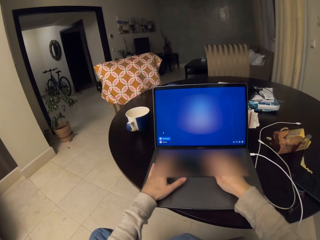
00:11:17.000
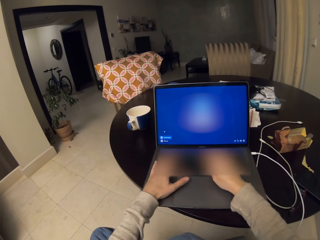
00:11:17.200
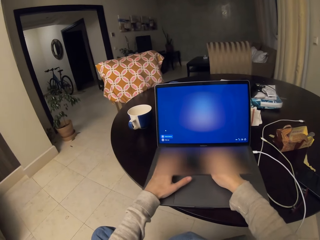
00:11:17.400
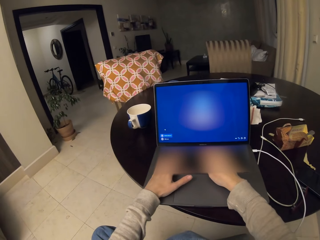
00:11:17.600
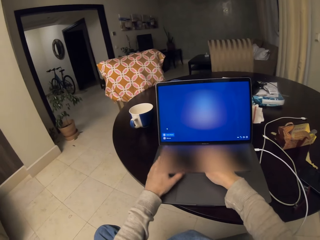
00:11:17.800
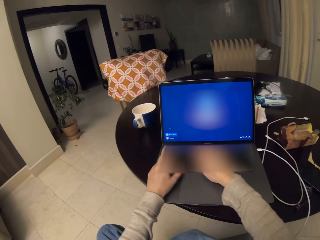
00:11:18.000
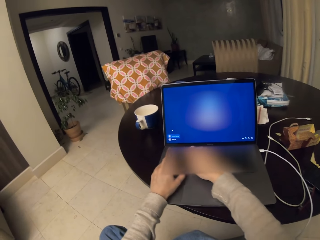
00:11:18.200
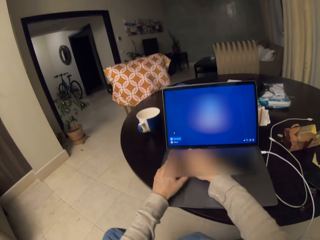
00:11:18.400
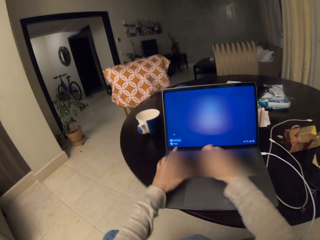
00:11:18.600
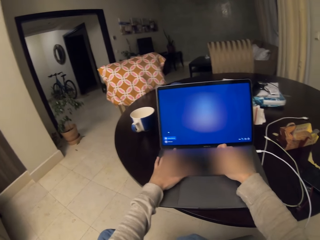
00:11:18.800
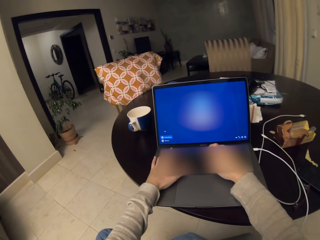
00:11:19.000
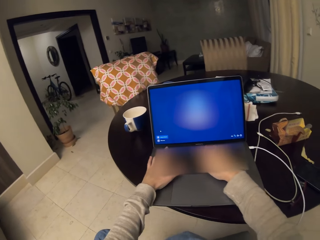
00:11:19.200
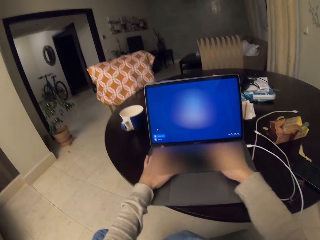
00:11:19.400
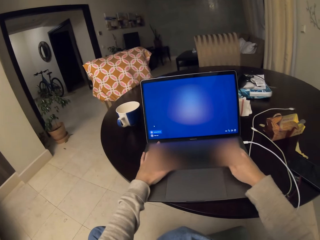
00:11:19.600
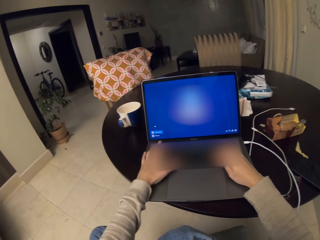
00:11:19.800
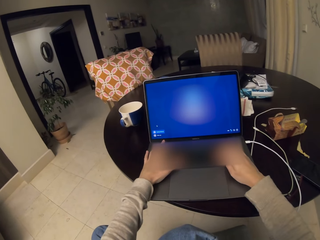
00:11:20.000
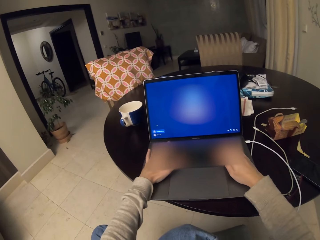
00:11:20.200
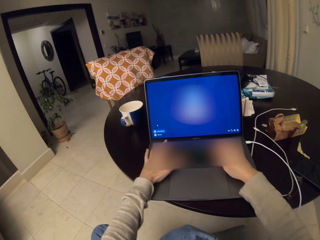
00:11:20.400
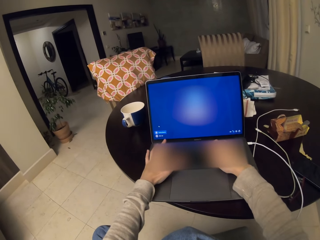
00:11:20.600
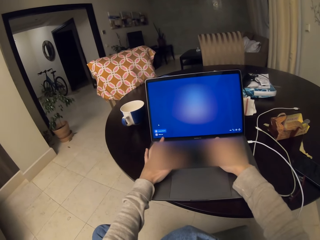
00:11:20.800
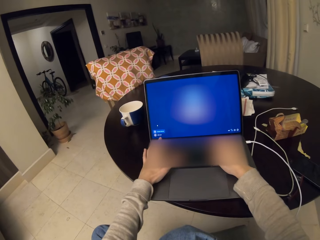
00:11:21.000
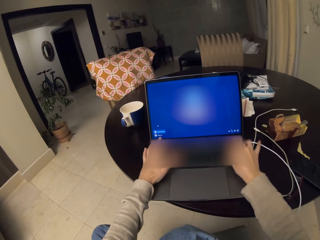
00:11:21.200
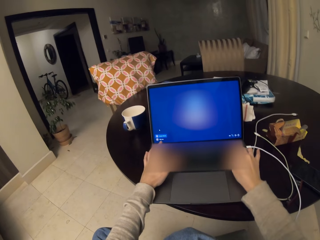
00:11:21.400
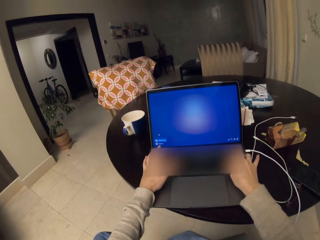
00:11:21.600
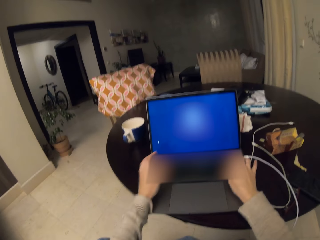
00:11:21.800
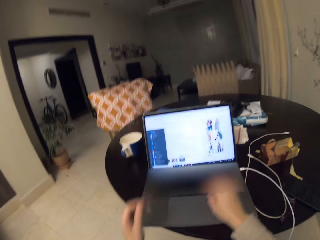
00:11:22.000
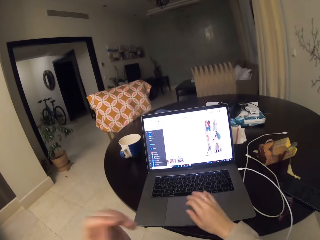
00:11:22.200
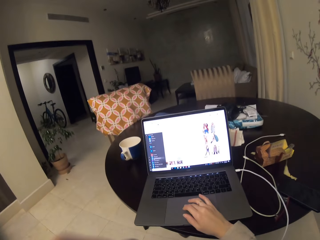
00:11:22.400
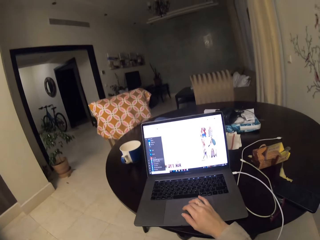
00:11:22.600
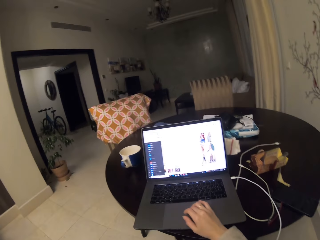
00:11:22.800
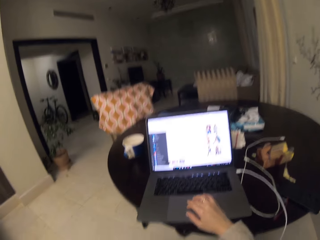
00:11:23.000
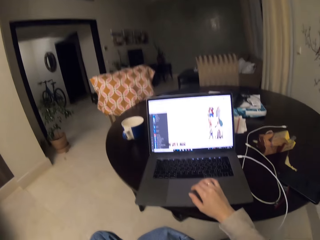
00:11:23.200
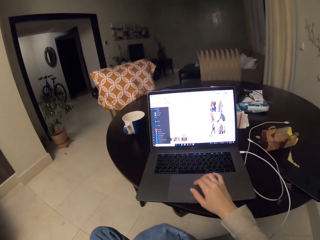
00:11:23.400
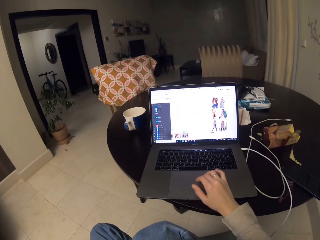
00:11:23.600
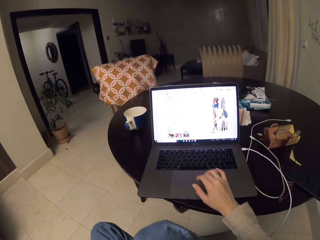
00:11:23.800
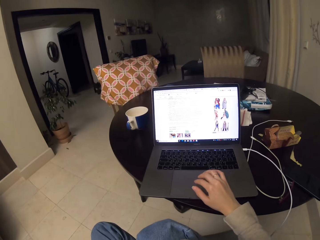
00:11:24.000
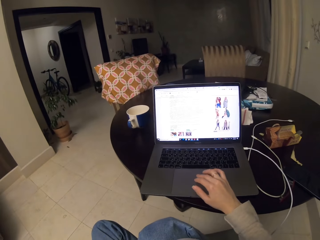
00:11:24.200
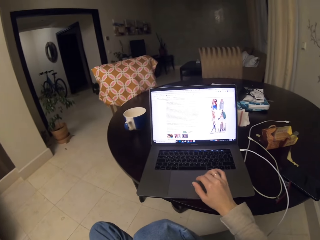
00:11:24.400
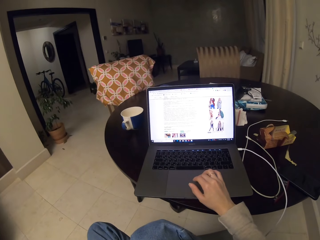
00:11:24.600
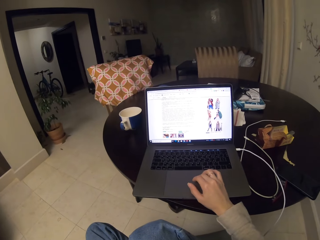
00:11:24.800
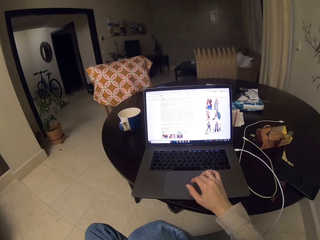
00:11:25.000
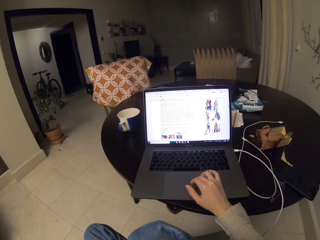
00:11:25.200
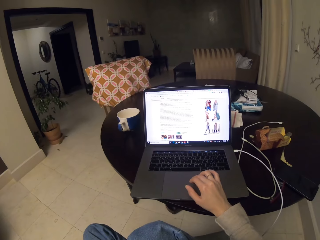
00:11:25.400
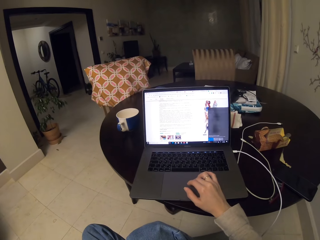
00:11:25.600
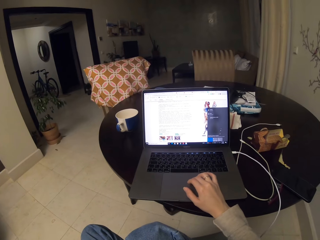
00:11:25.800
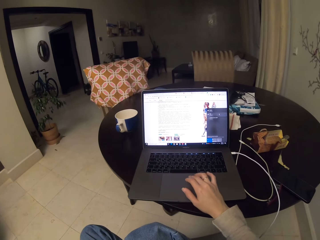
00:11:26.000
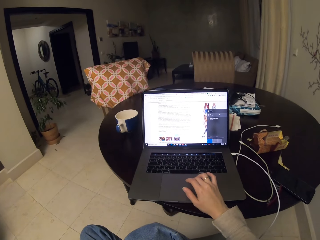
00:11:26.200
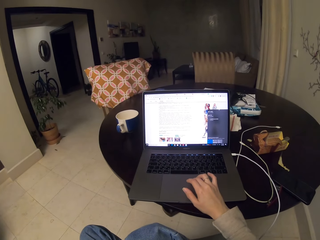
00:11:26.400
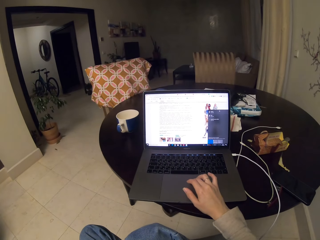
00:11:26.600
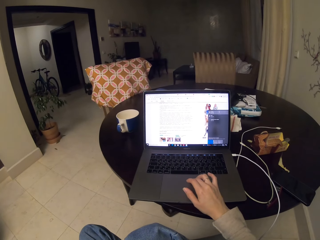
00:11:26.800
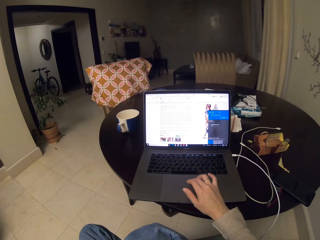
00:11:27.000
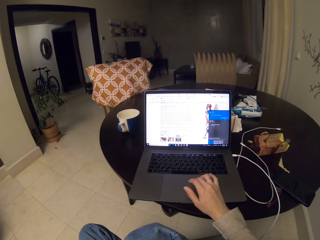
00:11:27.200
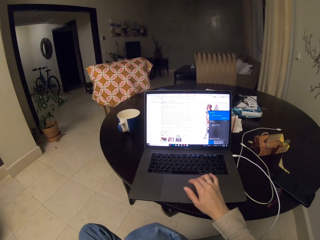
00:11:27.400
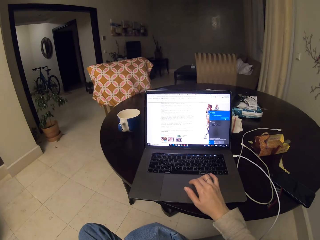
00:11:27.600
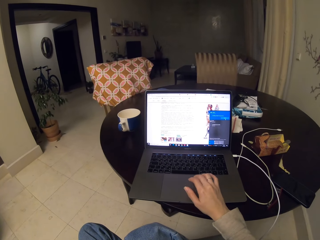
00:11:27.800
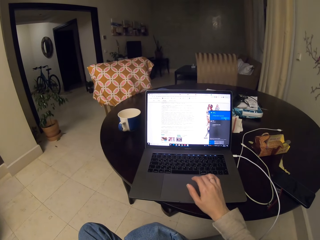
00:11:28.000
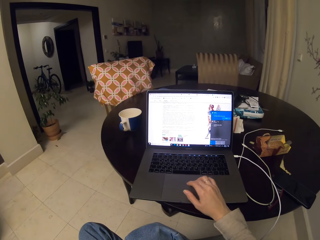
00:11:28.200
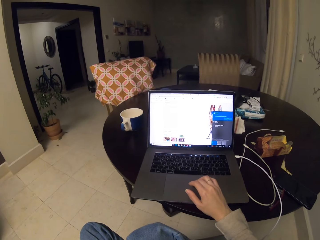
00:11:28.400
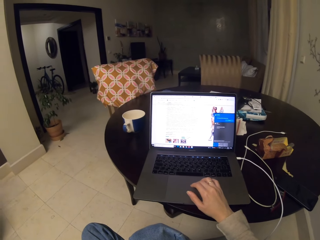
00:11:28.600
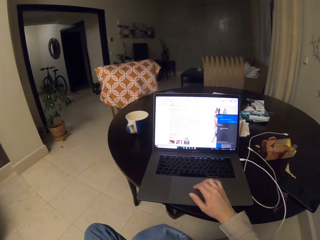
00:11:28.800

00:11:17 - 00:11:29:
The camera wearer types on the laptop.

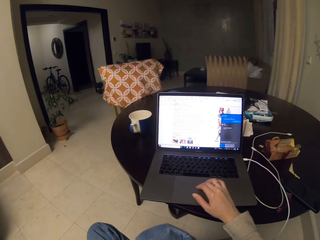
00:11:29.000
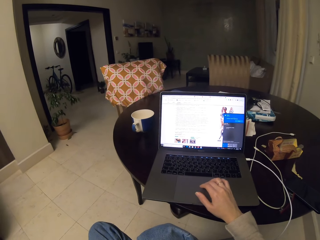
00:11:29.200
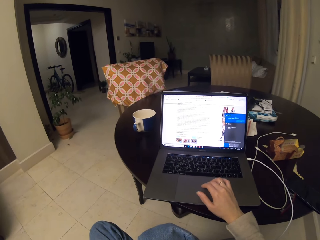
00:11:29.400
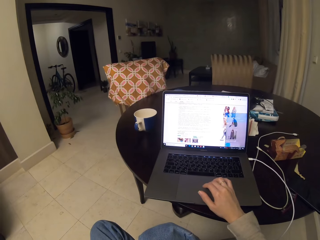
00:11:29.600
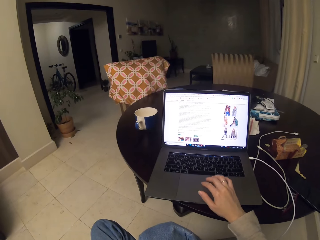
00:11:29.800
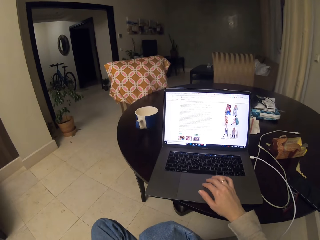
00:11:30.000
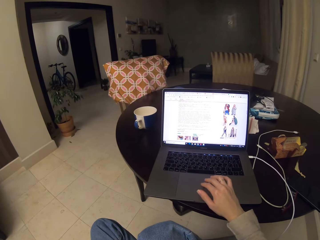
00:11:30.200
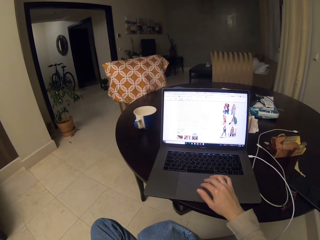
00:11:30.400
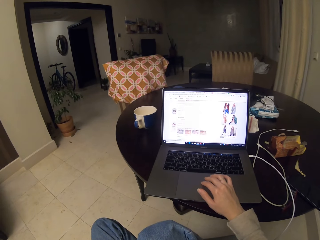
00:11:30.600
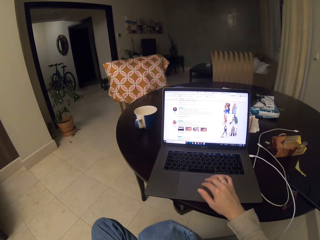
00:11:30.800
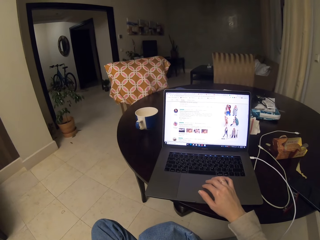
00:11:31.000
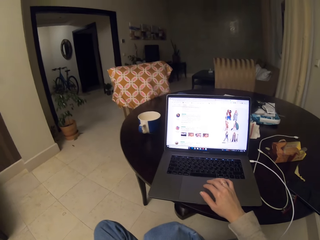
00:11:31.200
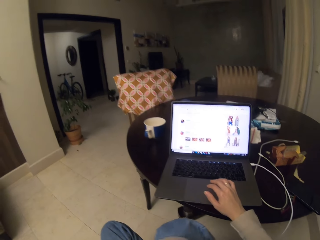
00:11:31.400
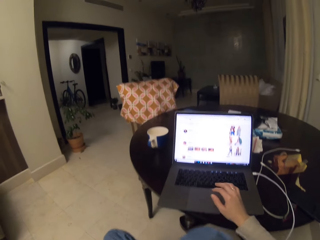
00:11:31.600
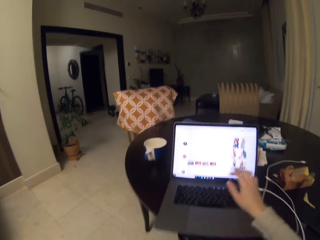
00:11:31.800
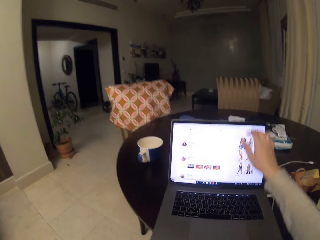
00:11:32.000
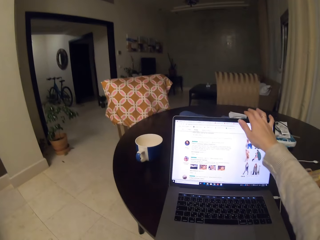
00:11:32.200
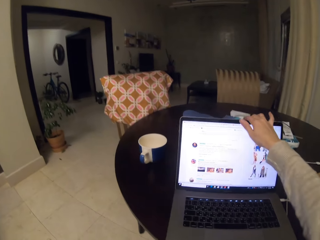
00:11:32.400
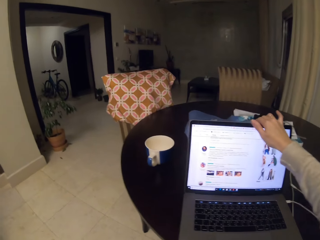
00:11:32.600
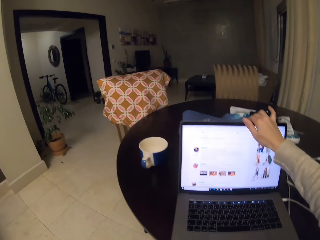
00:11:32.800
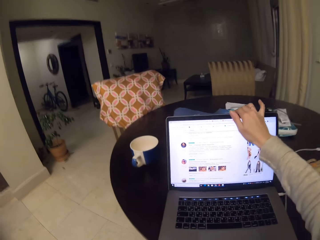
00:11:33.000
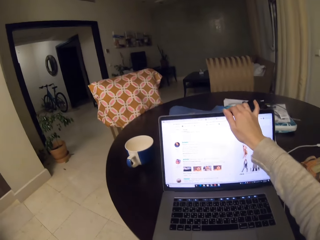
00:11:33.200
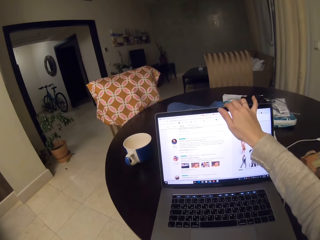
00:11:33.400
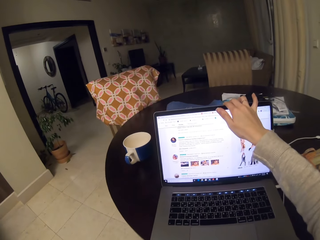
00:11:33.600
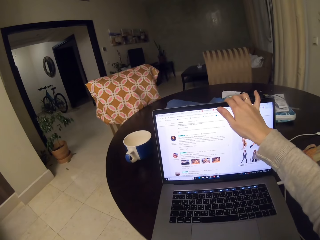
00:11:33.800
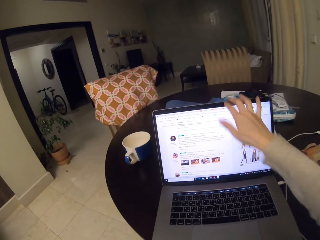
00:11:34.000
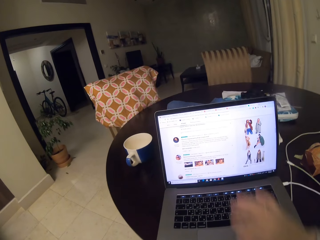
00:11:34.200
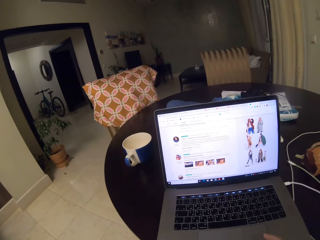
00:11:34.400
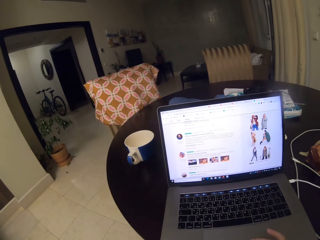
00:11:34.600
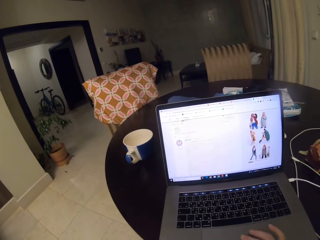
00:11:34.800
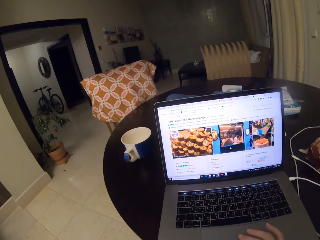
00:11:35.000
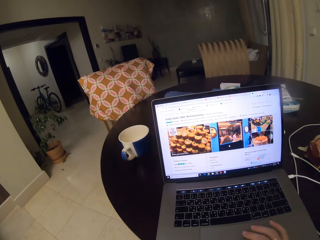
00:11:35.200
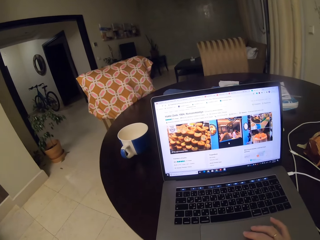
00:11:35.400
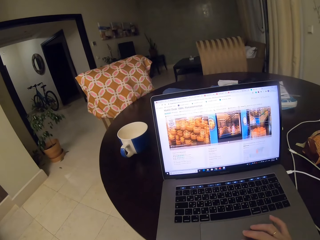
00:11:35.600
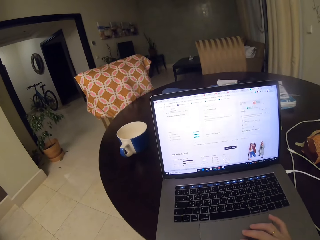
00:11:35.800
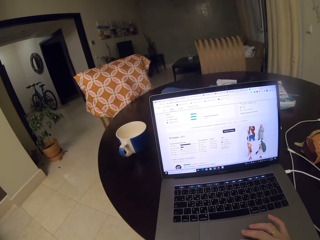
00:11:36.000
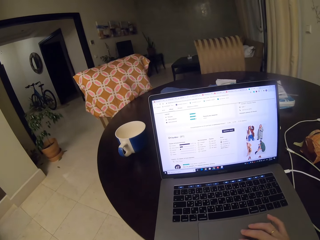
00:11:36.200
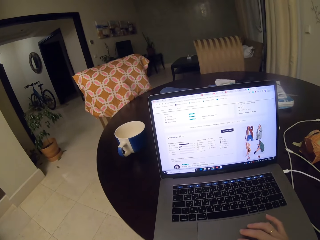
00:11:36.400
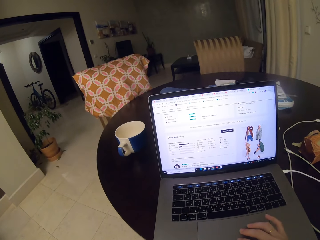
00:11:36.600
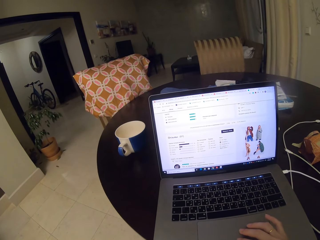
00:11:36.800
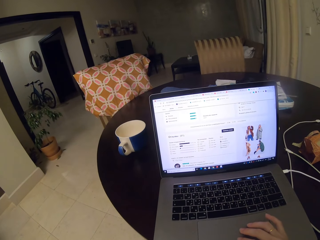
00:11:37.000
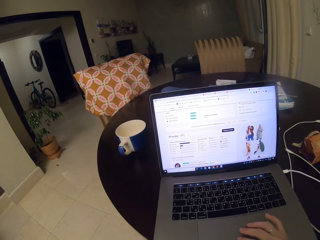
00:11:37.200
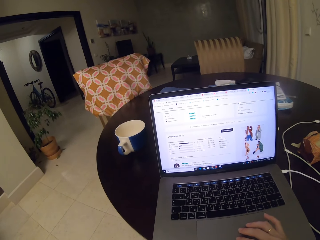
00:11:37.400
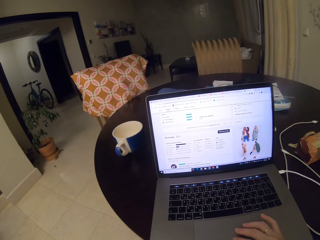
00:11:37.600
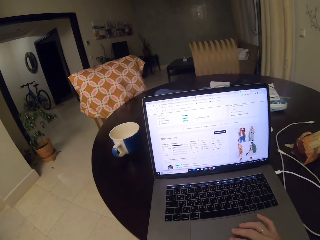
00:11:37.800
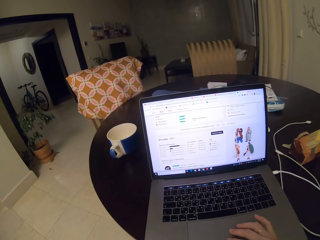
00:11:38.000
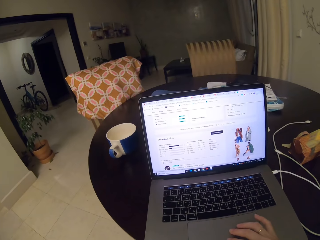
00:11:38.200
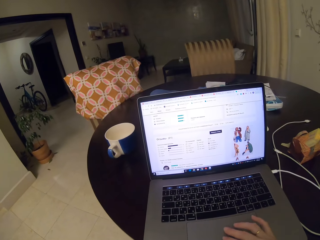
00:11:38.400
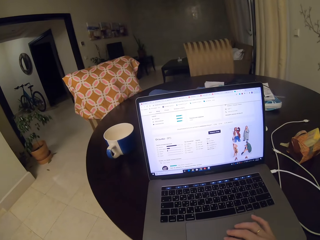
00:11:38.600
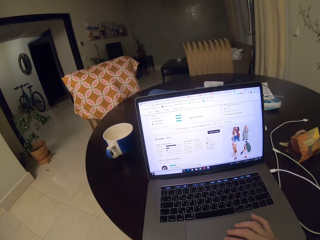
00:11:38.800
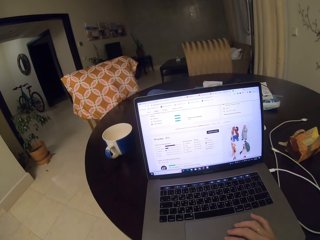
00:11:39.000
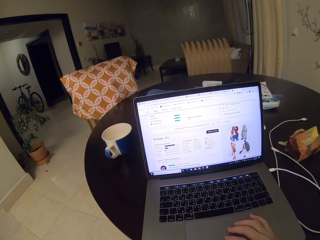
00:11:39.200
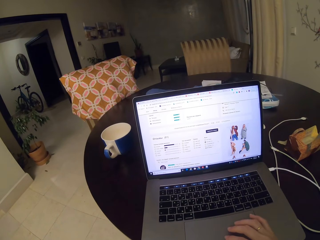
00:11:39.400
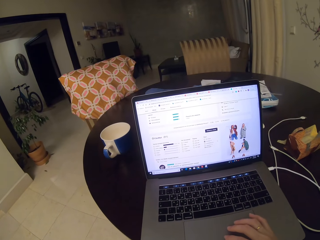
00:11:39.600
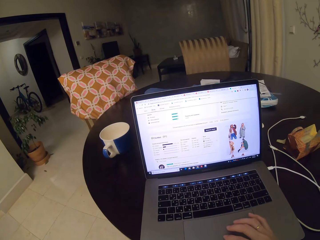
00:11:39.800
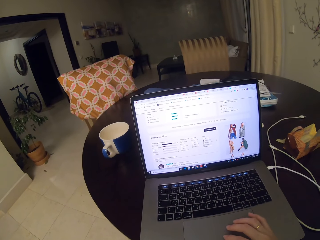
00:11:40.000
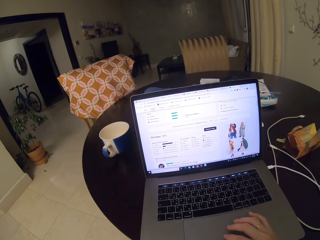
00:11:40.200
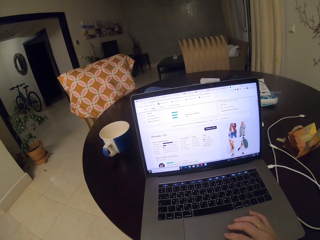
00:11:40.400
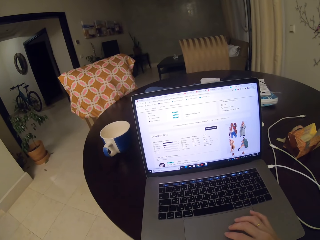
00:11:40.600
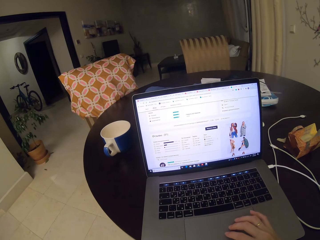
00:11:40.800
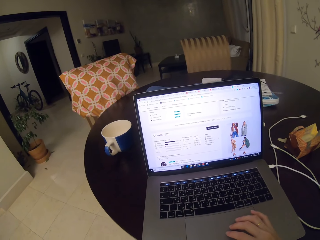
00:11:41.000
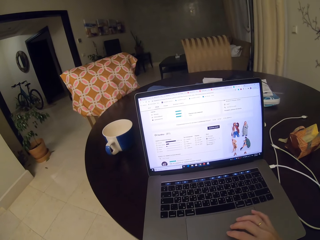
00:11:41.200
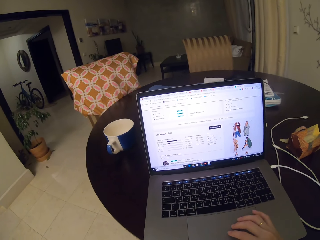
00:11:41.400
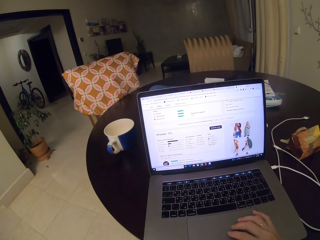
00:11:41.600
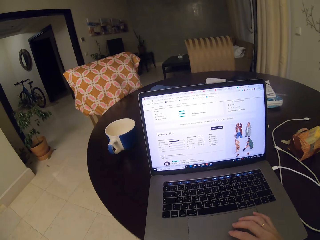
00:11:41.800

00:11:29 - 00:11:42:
The camera wearer adjusts the laptop screen. They use the laptop. They look at the laptop.
